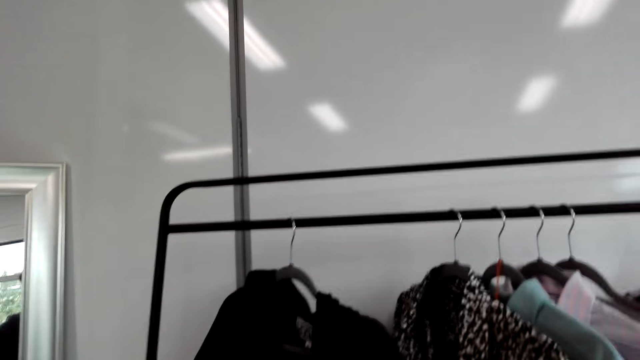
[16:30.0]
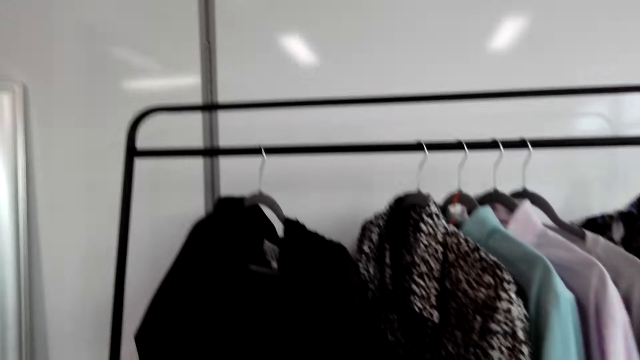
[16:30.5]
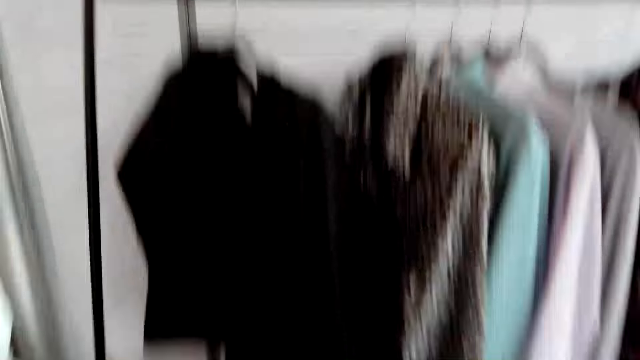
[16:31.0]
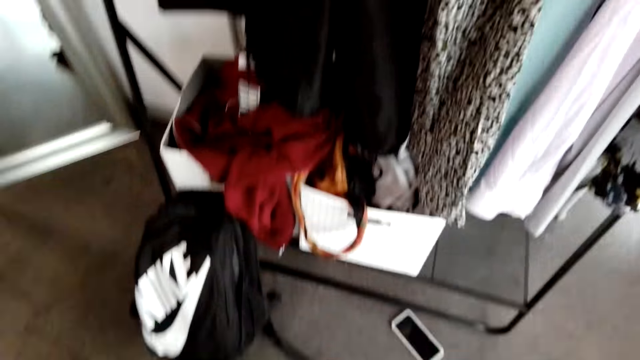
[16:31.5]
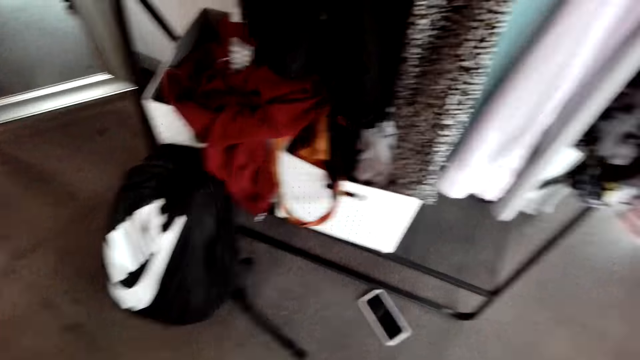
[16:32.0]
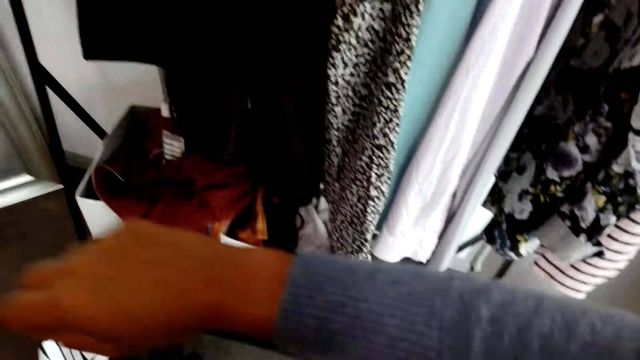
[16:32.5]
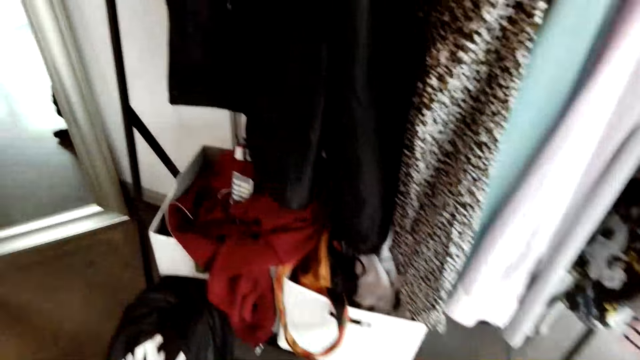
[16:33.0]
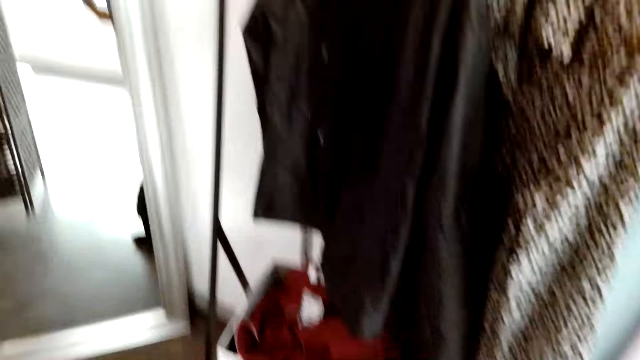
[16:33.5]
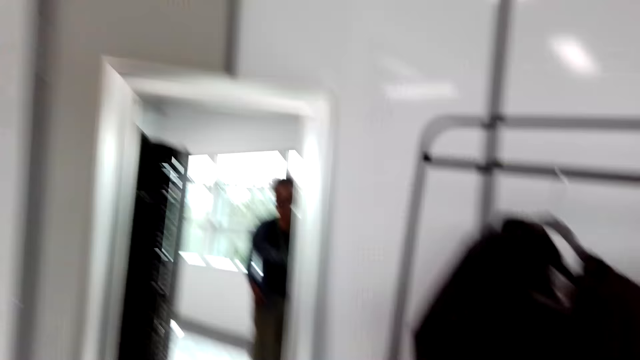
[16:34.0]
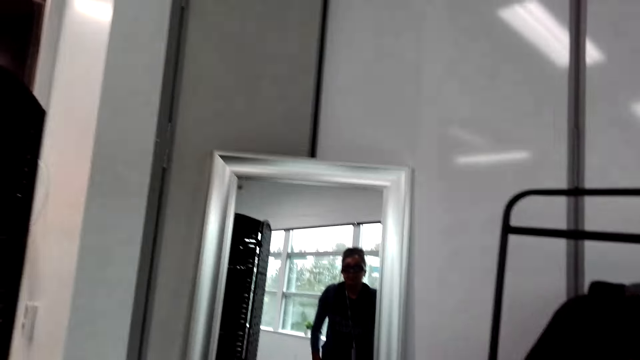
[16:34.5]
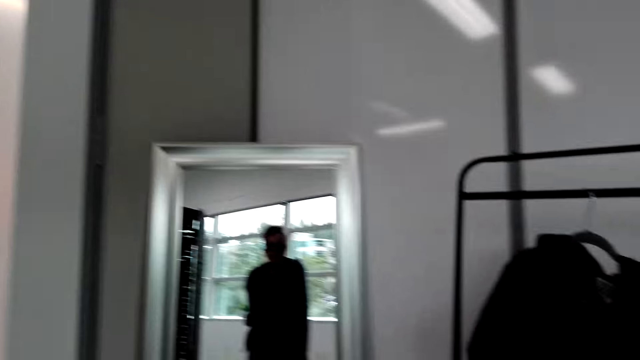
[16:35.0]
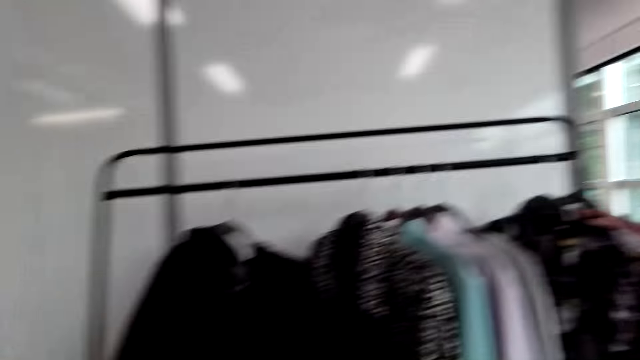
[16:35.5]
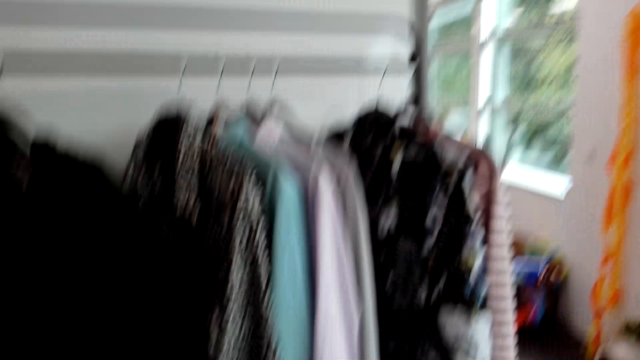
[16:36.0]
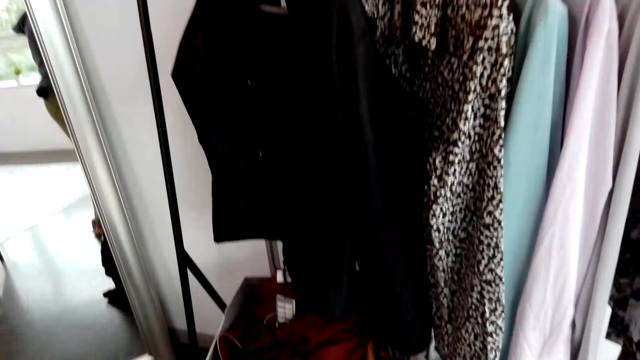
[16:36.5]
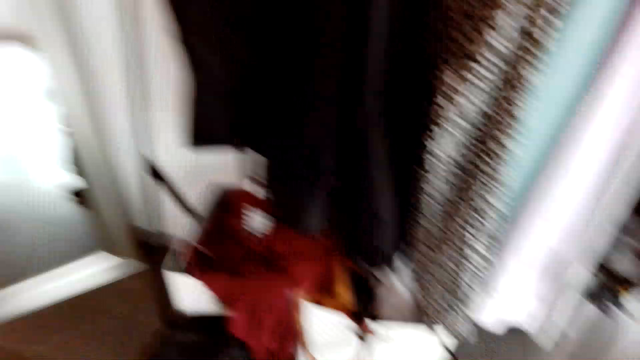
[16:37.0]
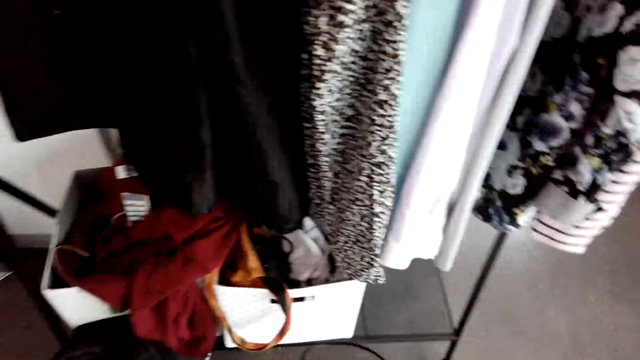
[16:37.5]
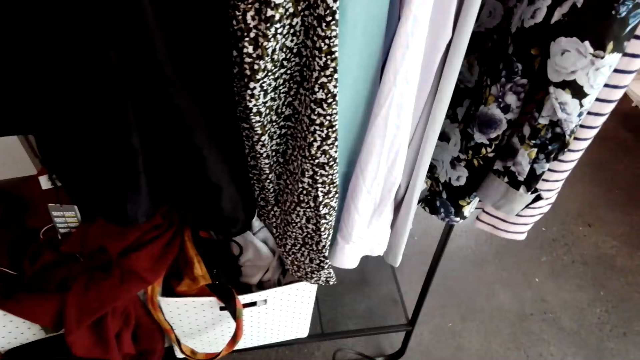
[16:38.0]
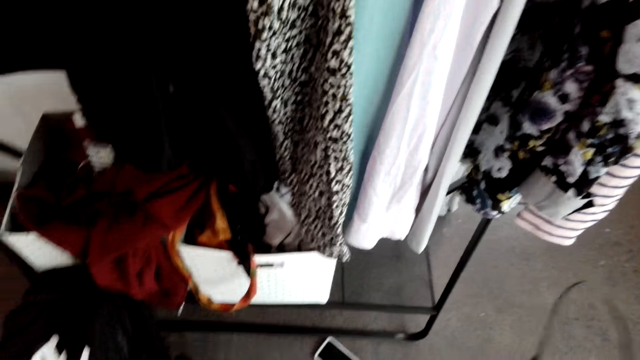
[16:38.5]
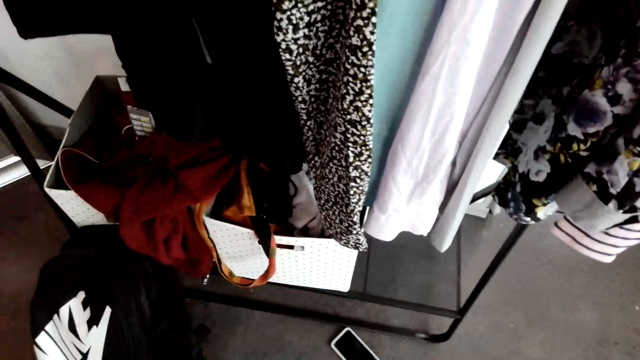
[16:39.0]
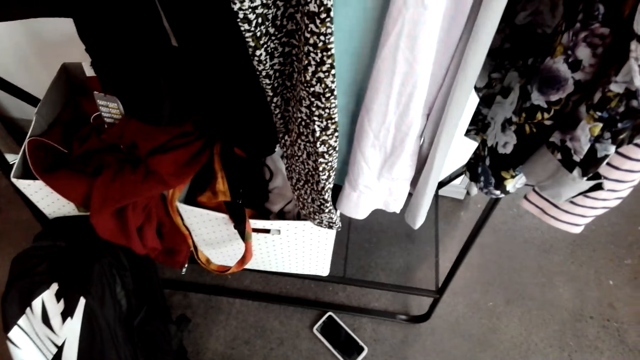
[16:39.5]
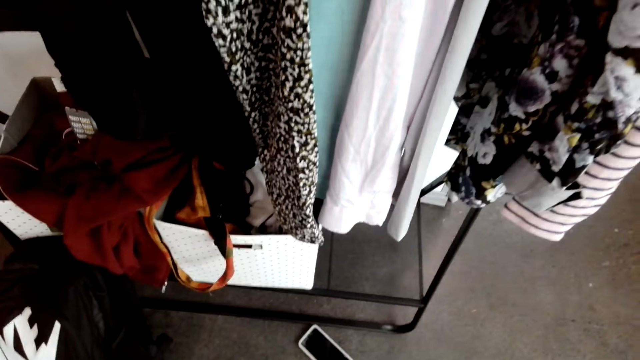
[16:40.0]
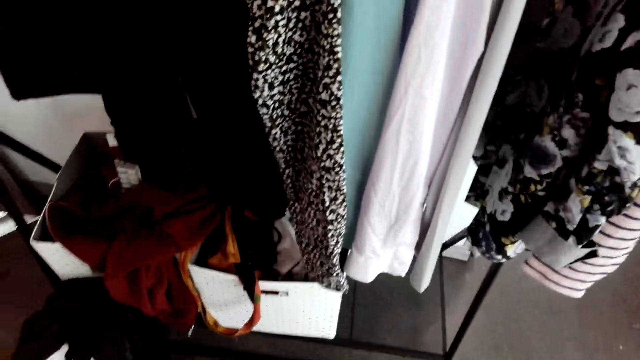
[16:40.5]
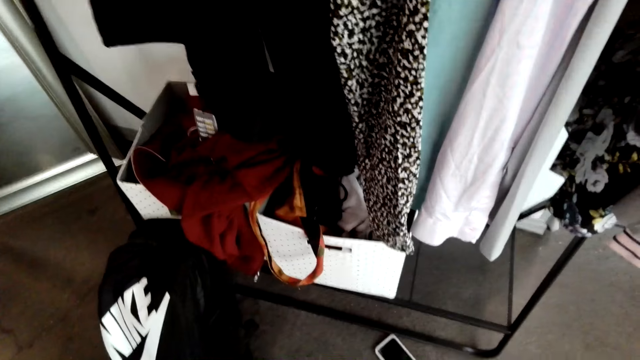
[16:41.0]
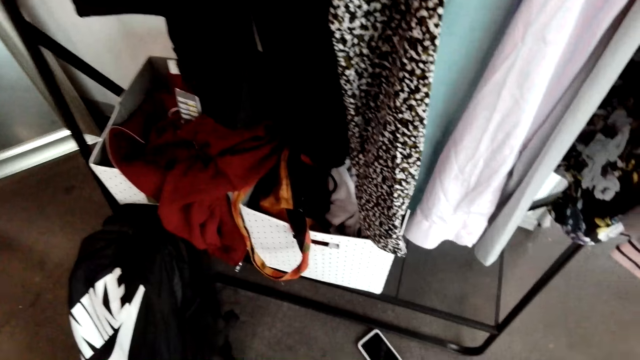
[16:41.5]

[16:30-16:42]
The camera wearer moves the right hand. She looks at herself in the mirror. She looks around the house.

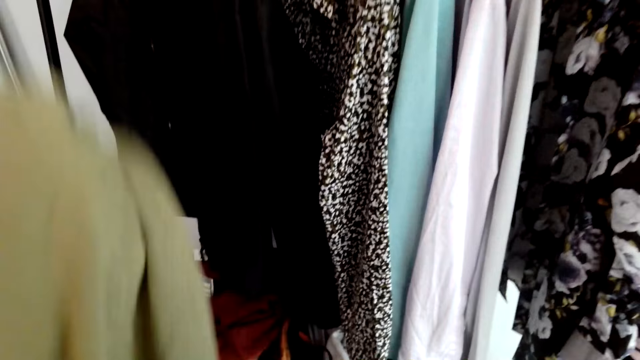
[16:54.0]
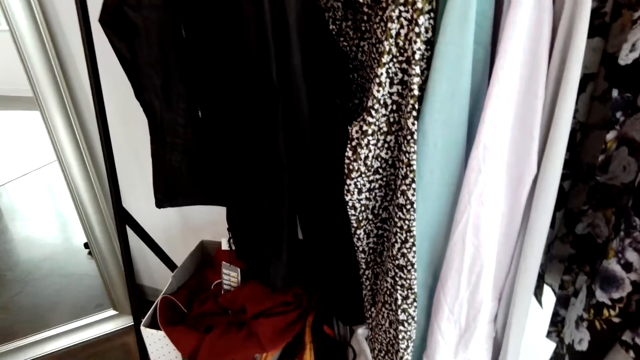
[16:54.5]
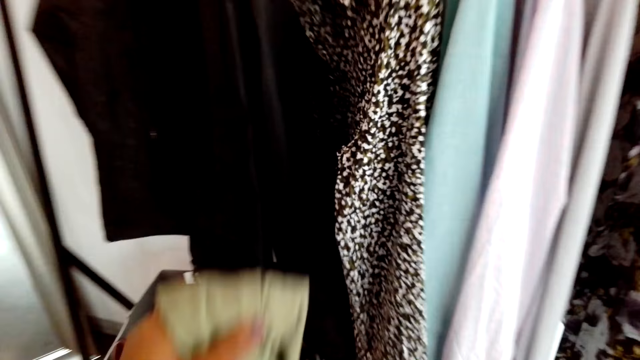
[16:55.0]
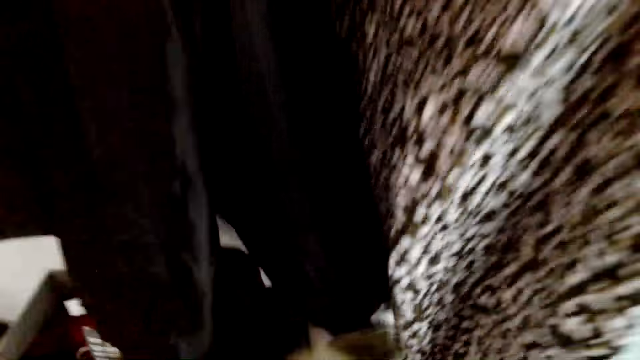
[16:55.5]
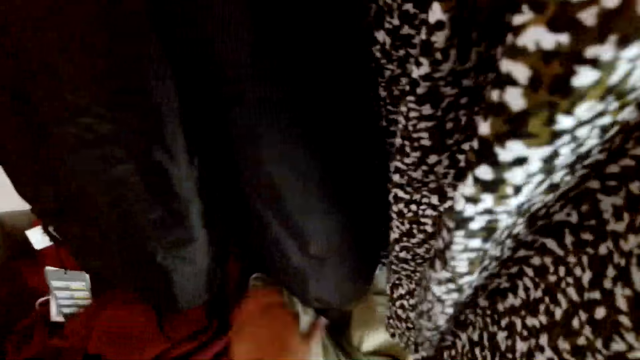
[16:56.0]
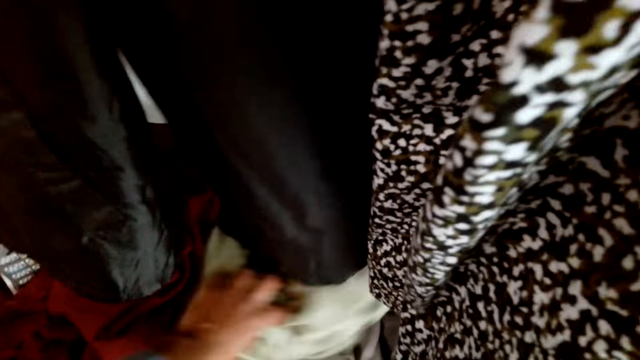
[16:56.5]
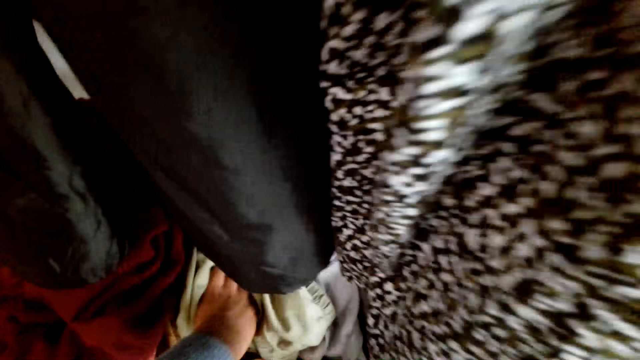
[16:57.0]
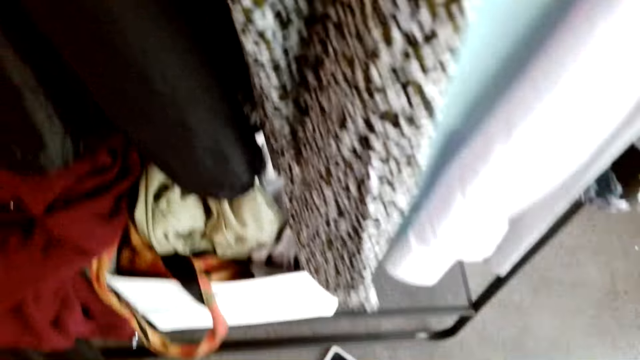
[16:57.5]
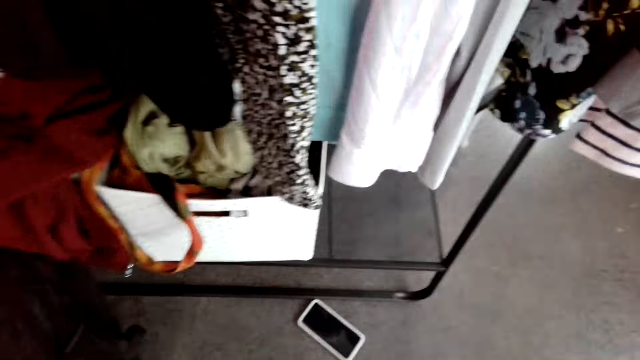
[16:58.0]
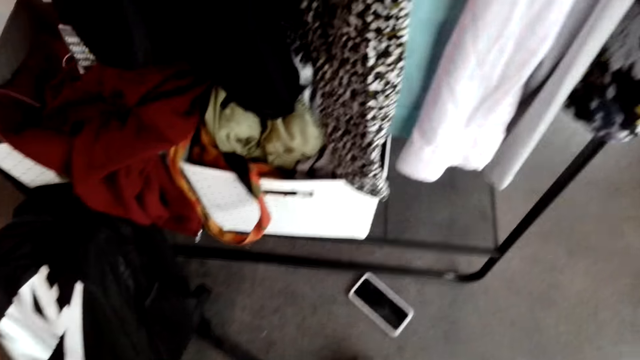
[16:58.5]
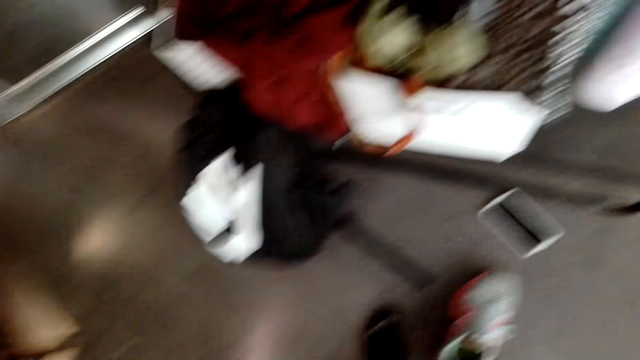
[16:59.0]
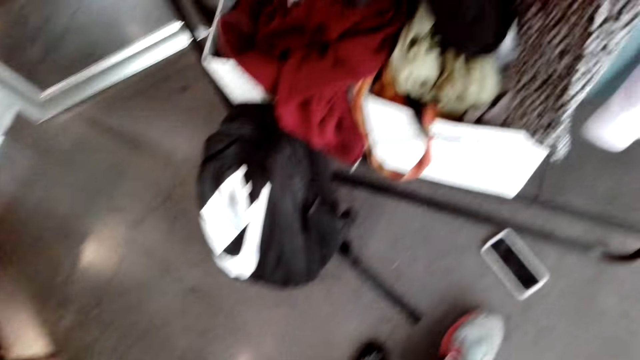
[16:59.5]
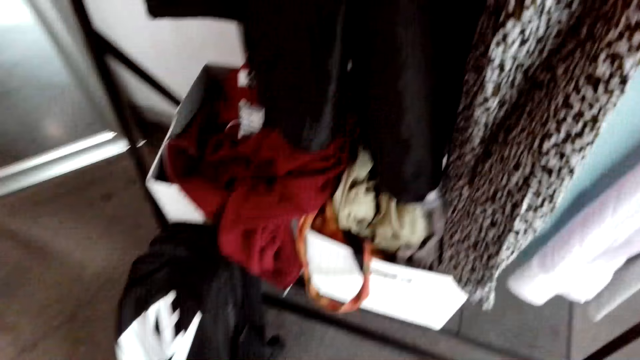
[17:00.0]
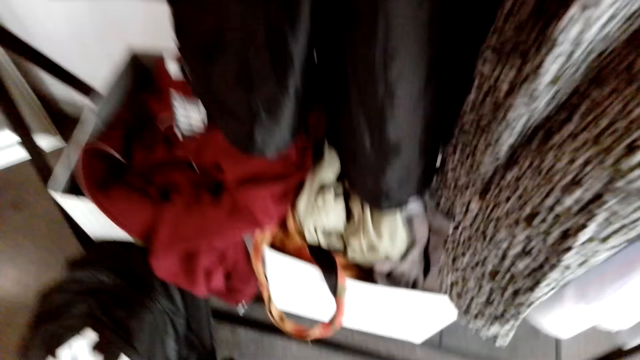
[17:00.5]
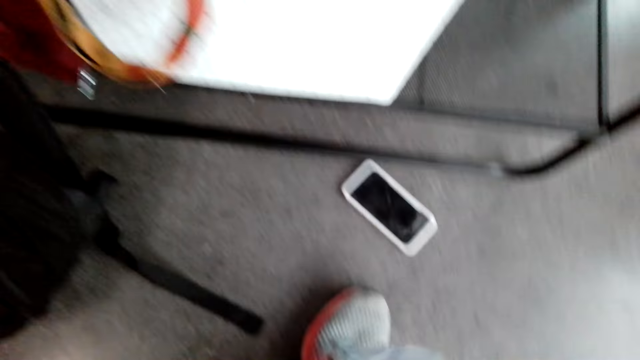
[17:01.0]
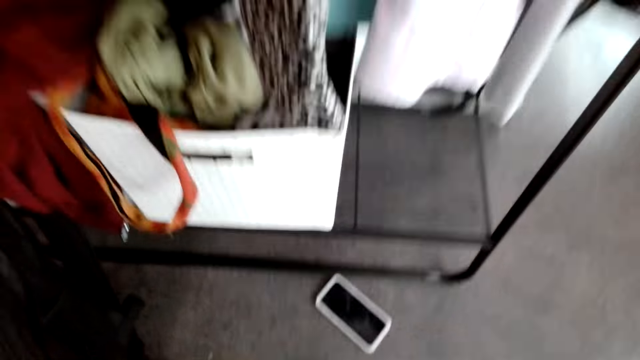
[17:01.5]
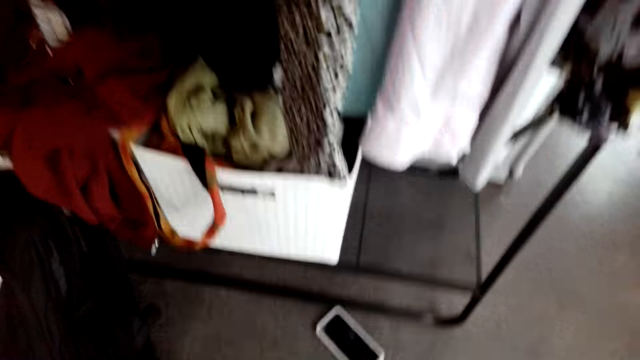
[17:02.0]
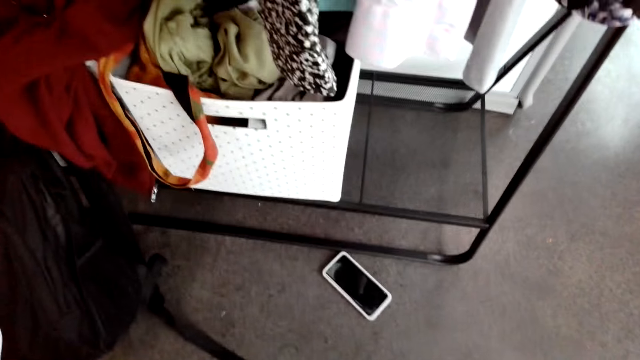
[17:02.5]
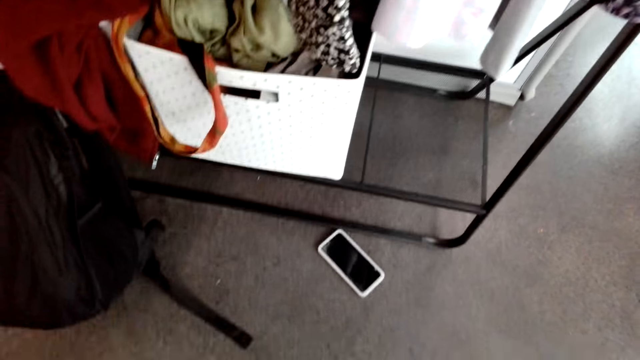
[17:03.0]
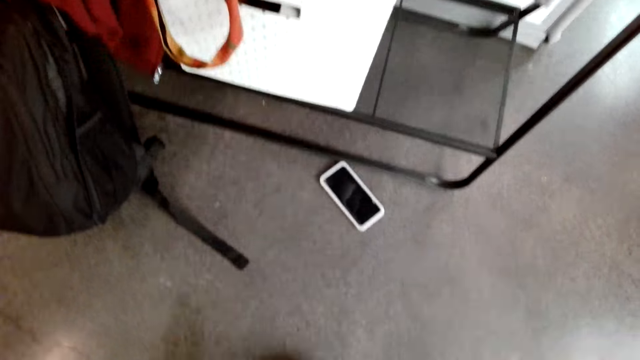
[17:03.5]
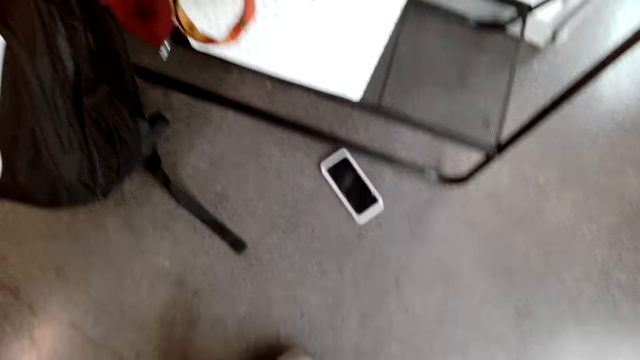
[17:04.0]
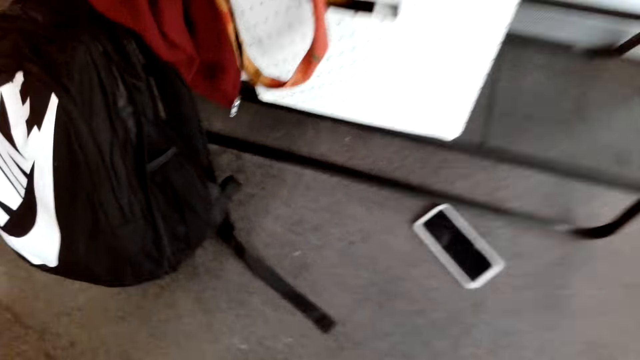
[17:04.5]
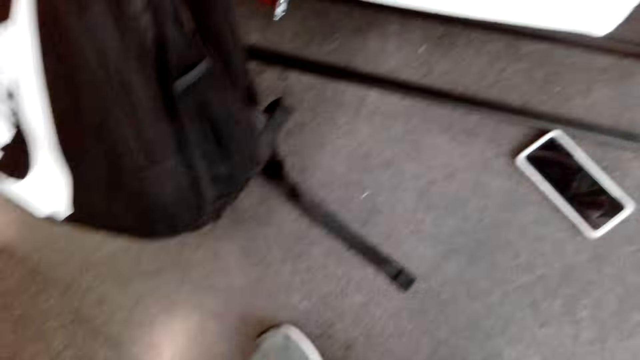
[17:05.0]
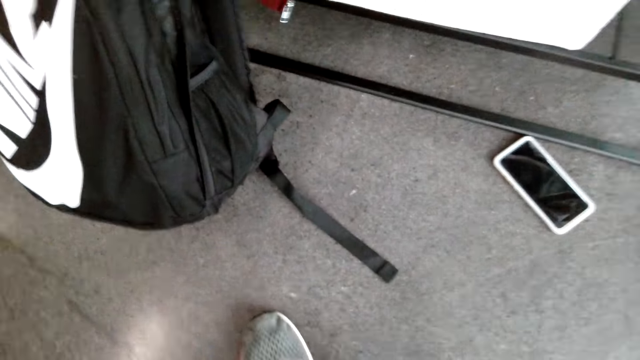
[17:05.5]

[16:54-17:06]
The camera wearer puts a sweater in the bag or box. They look around the house. They pick up a shoe.
